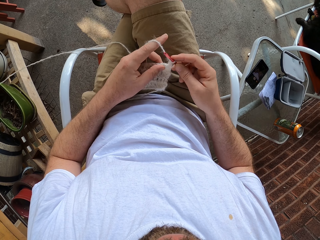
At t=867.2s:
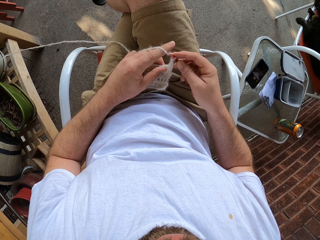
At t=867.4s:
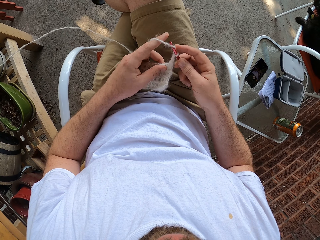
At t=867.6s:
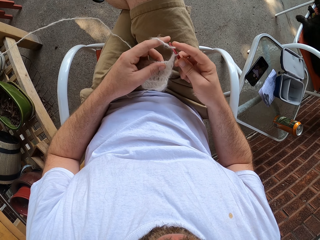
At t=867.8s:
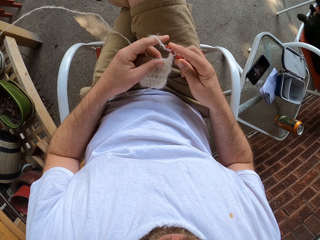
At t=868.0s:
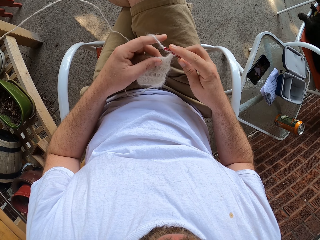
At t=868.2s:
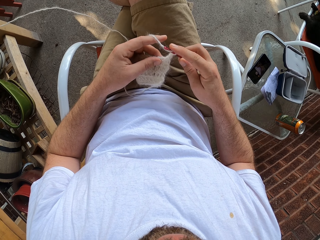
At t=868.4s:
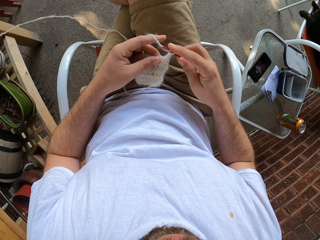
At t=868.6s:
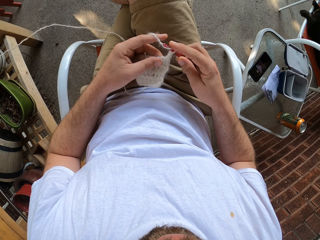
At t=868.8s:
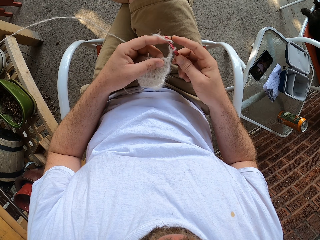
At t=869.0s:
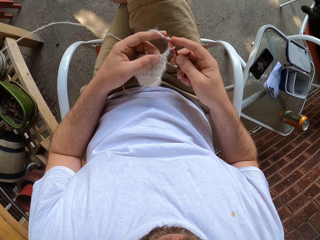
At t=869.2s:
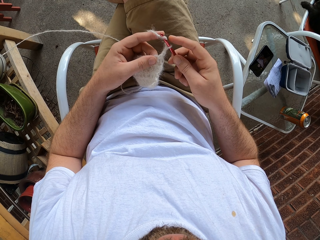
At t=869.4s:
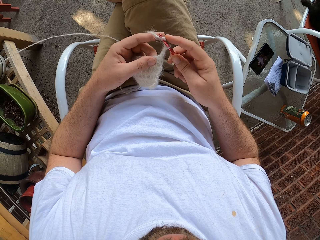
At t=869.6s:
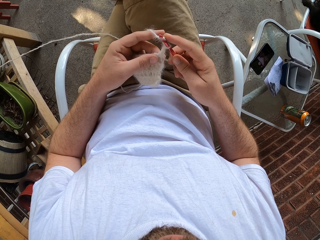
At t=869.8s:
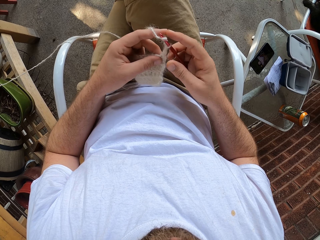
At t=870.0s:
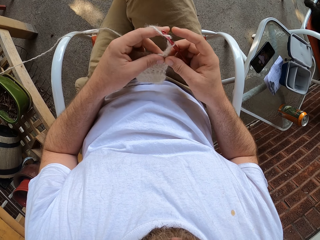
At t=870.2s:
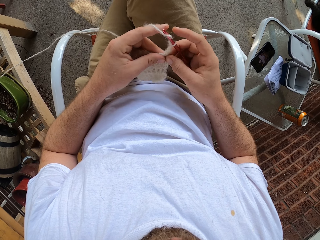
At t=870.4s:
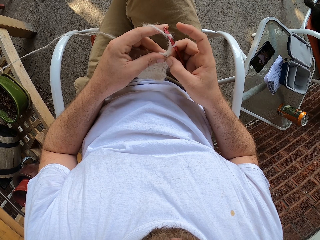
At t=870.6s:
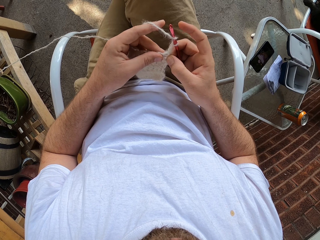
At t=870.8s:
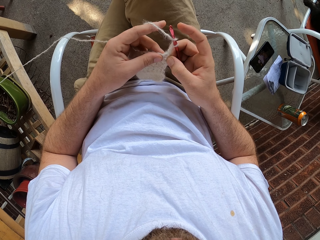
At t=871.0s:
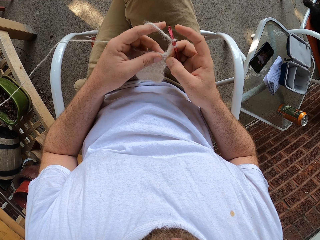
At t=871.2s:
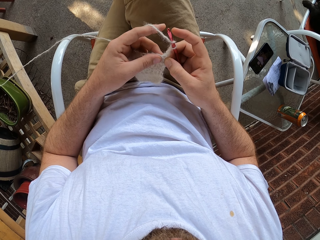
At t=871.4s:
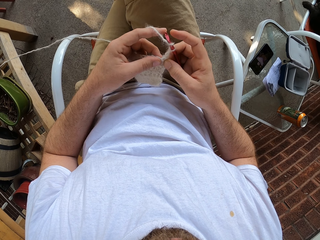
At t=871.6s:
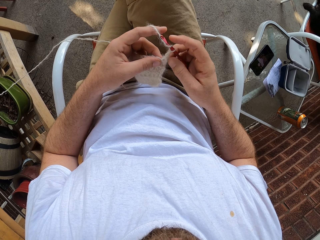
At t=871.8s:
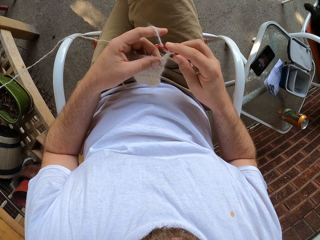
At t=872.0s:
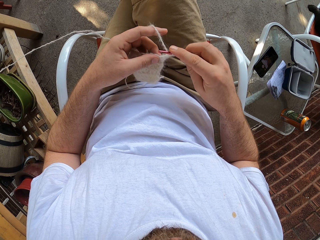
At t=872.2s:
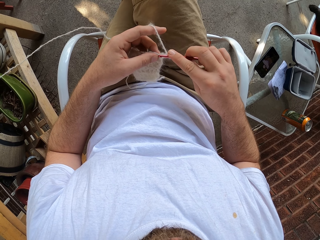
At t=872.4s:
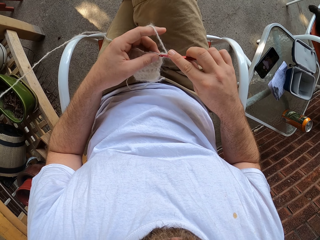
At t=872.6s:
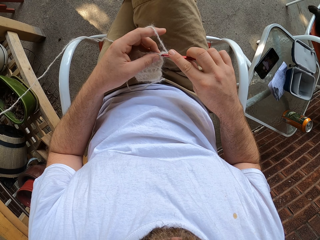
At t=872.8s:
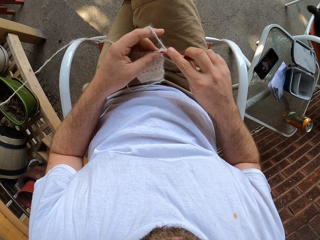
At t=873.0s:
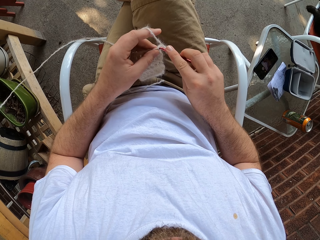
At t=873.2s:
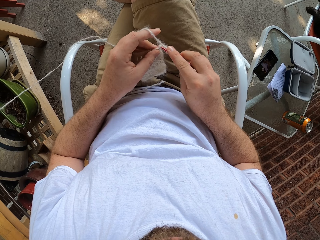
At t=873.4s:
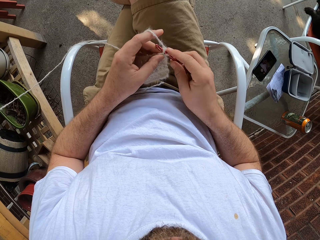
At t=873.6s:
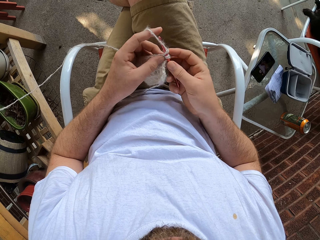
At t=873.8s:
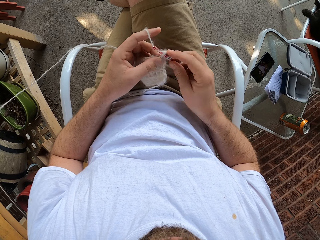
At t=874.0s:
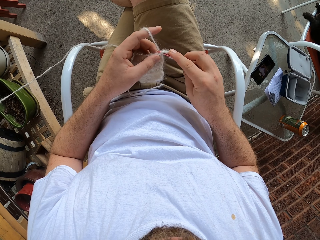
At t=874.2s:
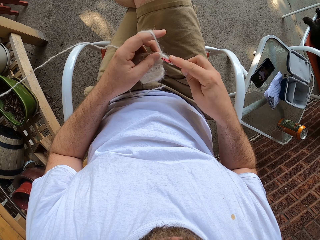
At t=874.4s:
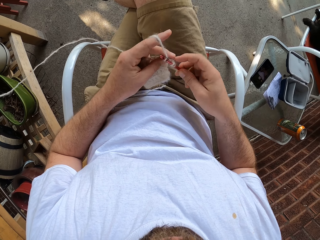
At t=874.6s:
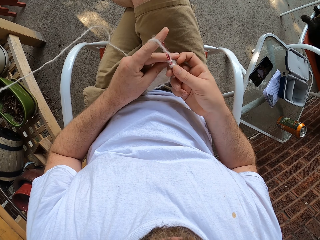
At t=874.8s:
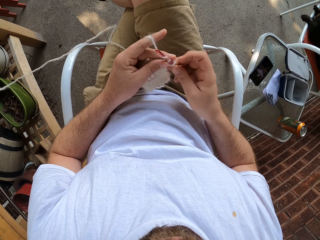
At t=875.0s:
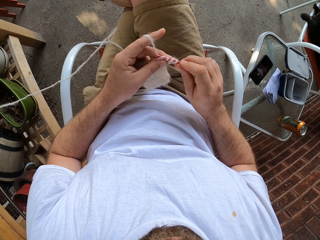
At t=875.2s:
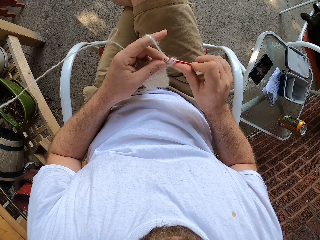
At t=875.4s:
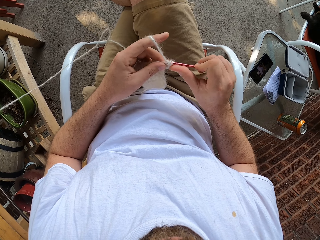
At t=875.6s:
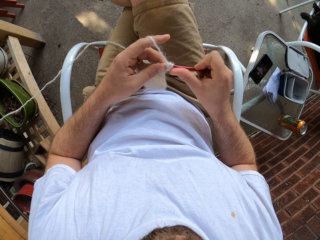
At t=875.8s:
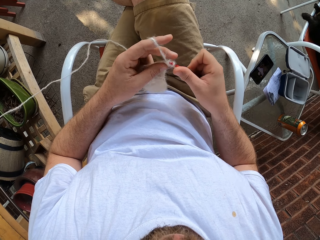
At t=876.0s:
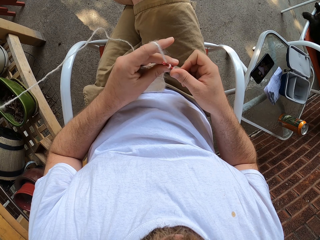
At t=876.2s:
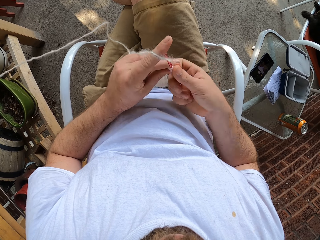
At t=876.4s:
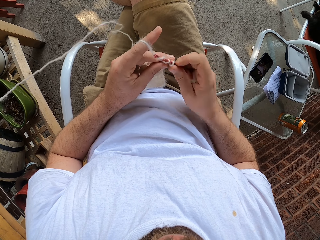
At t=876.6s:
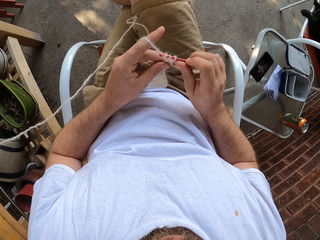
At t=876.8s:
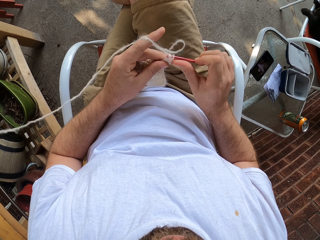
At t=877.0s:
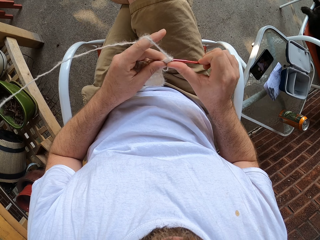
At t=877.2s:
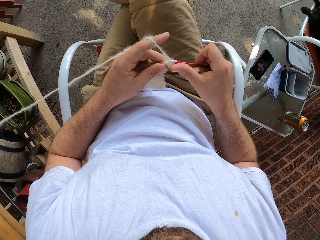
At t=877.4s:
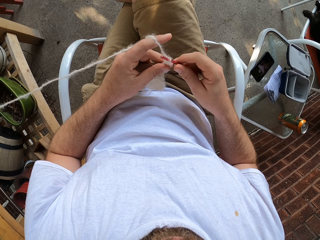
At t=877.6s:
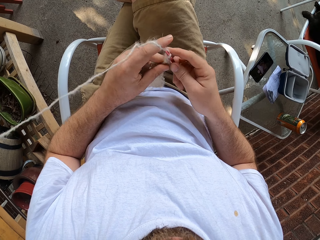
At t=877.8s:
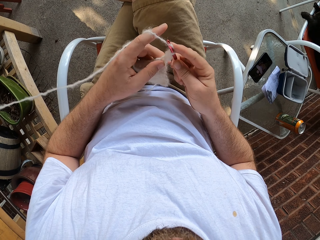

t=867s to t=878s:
The camera wearer knits the yarn with the knitting needle in his right hand. He moves the crochet. He weaves the fabric.

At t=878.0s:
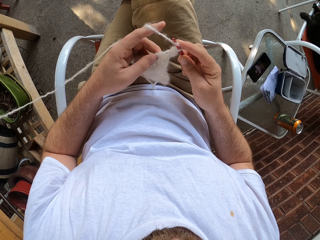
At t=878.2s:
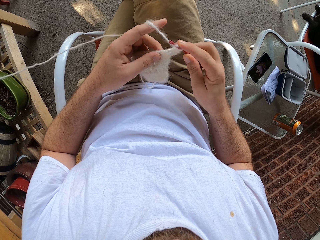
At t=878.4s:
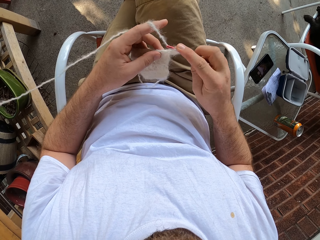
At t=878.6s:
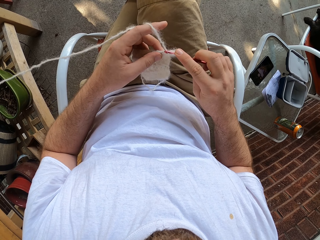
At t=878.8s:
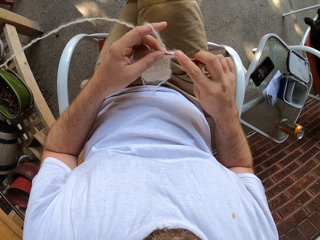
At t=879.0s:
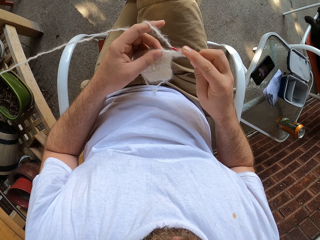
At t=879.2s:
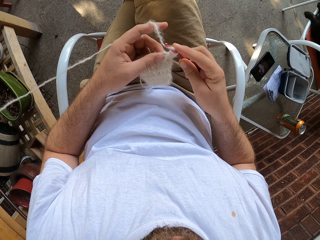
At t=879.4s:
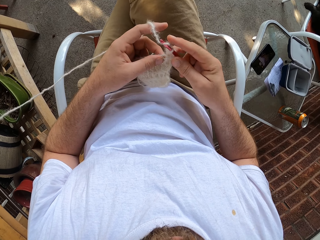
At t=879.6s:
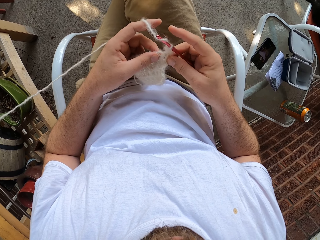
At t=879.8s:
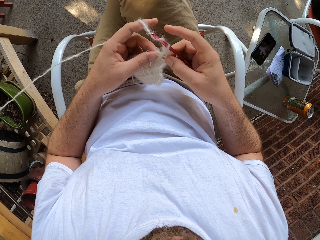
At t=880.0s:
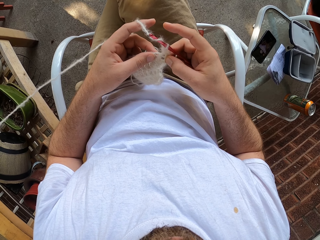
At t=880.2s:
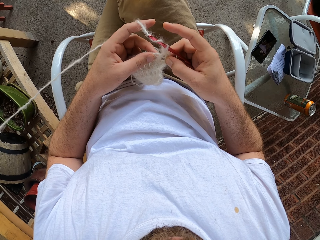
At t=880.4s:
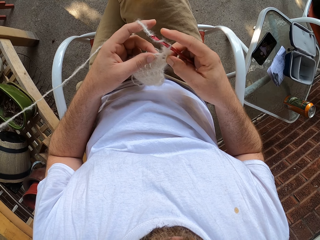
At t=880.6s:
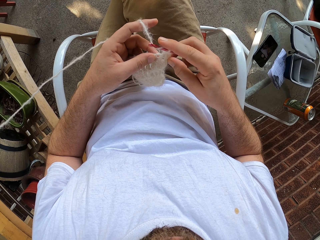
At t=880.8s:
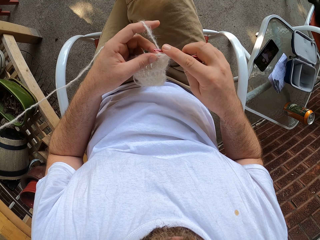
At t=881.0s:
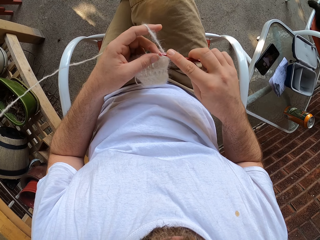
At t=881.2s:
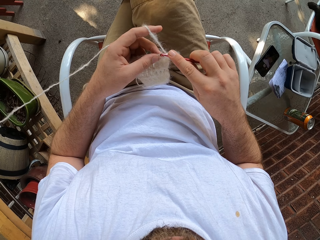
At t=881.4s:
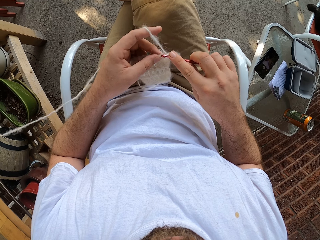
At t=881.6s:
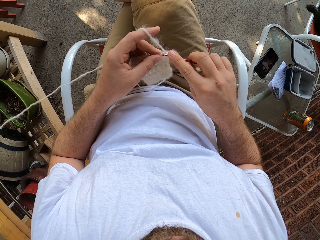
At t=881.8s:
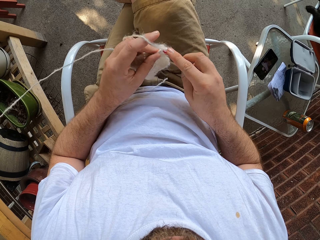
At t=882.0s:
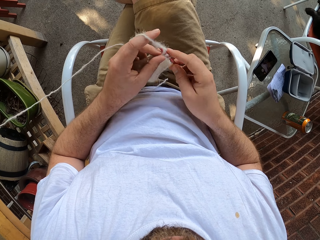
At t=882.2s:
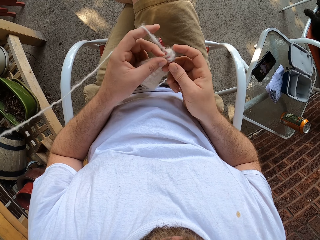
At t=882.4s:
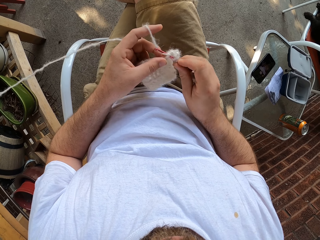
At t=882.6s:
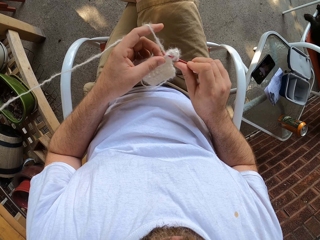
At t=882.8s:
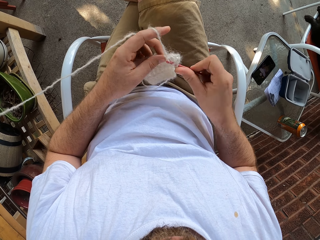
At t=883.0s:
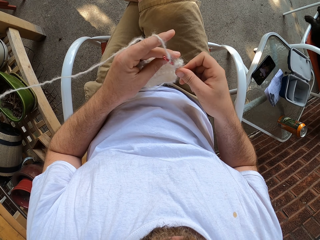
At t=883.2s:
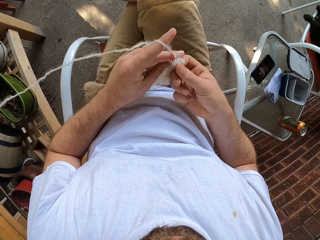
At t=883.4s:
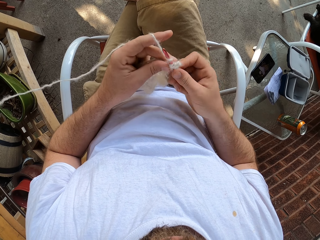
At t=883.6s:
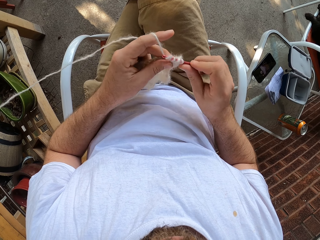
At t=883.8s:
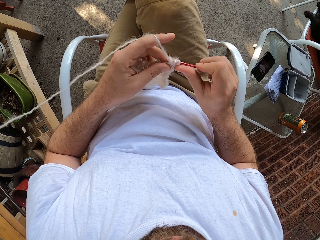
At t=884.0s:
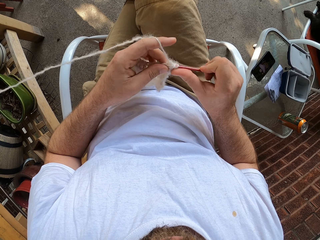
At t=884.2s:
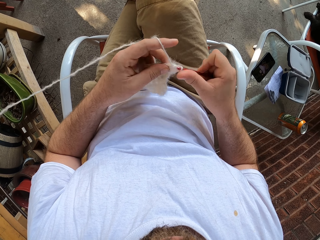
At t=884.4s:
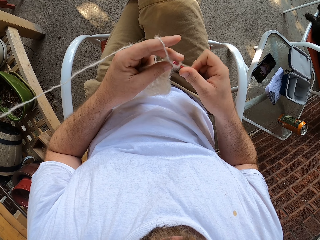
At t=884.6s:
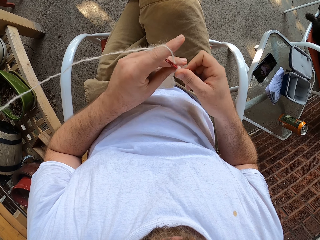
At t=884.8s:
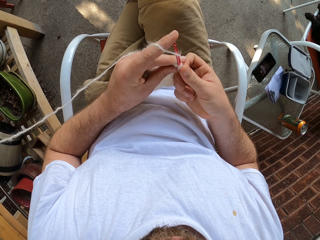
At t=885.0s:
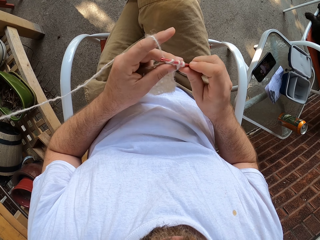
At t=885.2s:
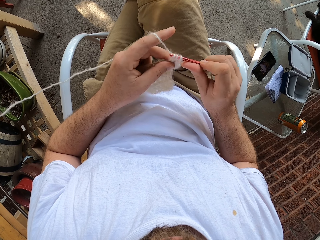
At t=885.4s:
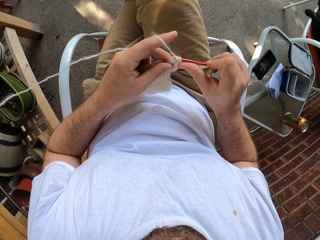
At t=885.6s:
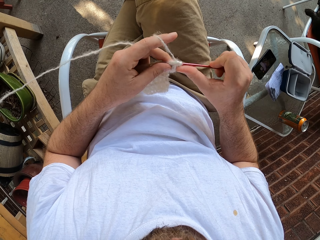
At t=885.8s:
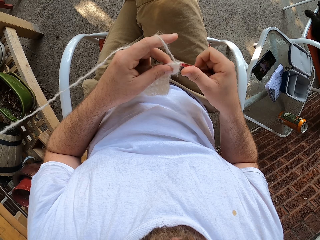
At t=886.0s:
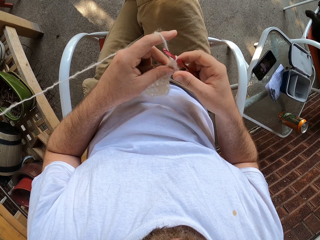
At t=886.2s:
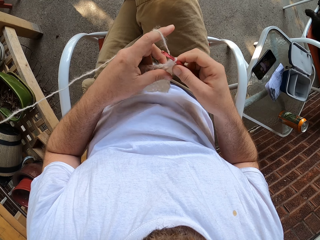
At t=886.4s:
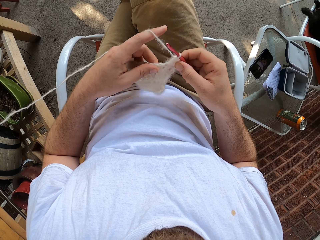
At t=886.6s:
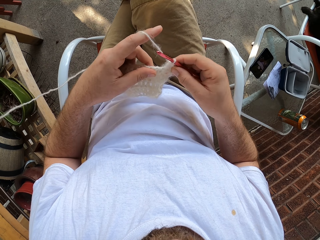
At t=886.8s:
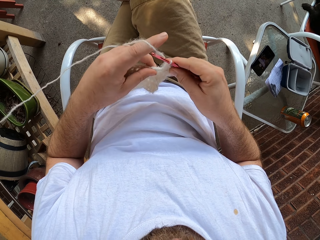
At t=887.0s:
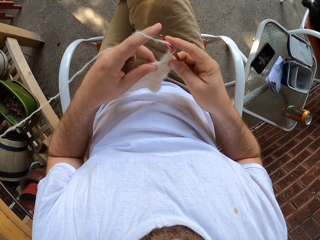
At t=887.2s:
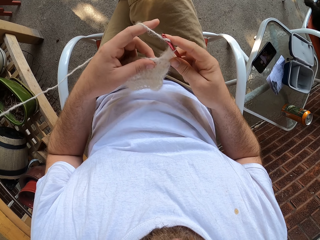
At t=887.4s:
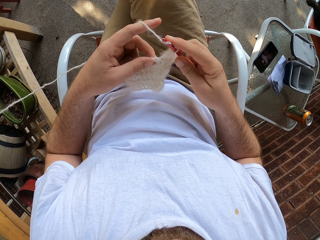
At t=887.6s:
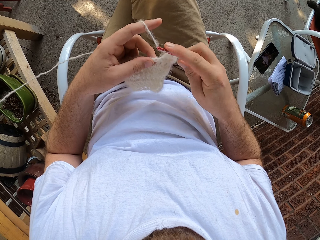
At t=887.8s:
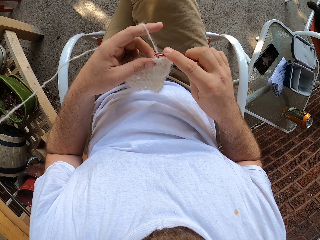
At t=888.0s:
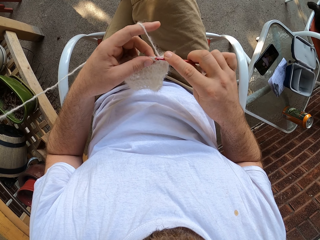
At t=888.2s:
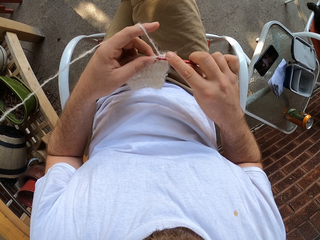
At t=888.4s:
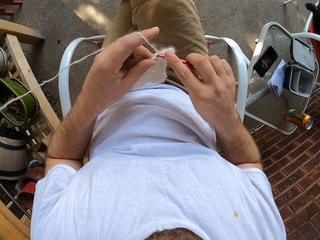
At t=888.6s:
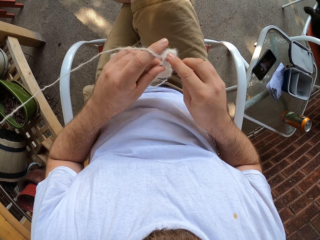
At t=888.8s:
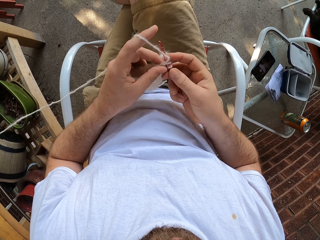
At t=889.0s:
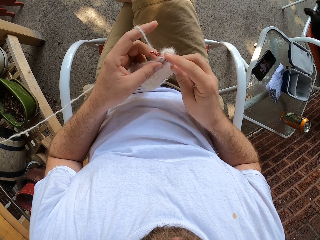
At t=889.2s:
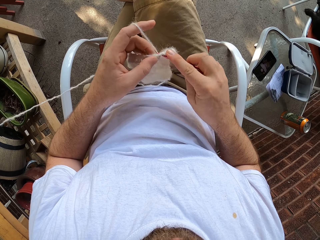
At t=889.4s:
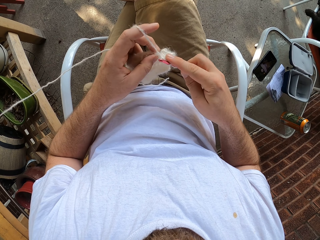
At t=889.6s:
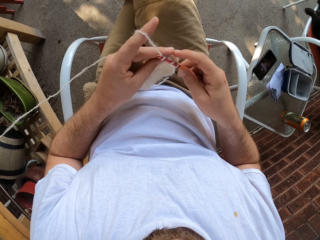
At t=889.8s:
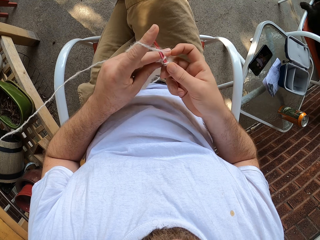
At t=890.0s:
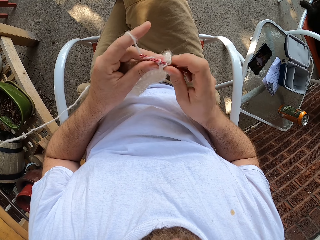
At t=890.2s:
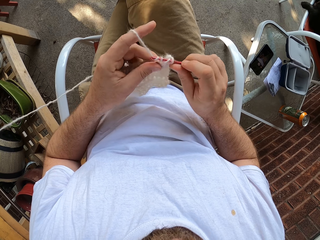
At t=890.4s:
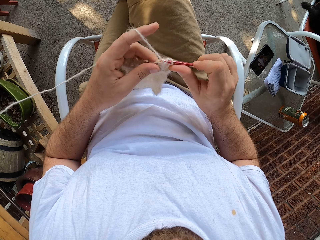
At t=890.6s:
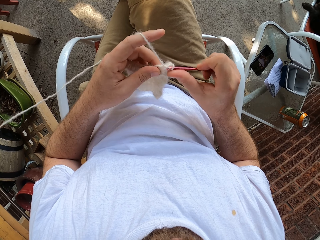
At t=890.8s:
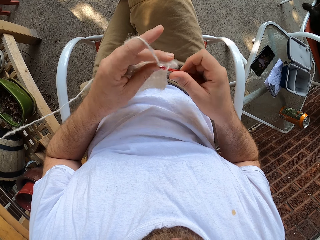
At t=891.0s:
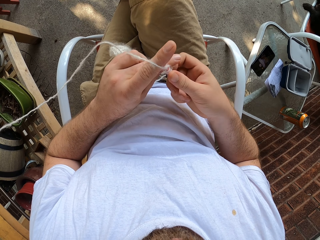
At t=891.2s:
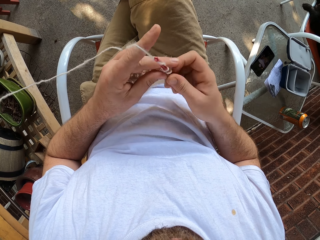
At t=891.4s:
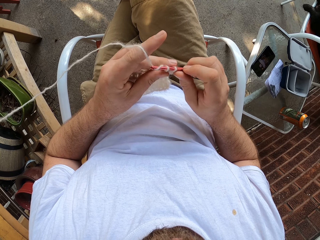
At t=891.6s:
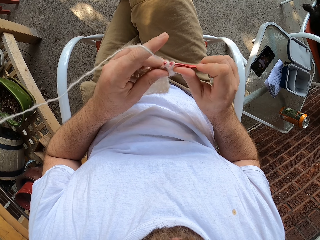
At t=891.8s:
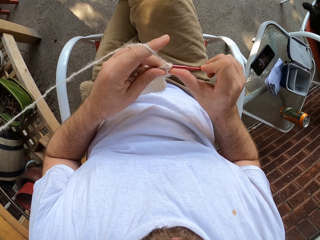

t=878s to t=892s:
The camera wearer stretches the fabric. They weave the fabric. They hold the fabric. They weave the fabric.
